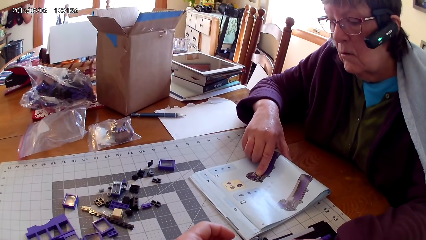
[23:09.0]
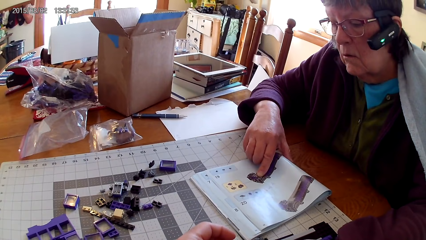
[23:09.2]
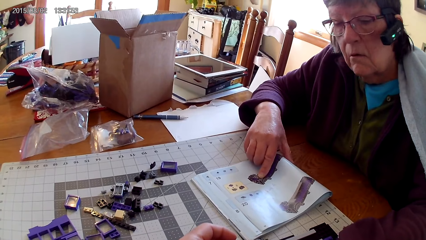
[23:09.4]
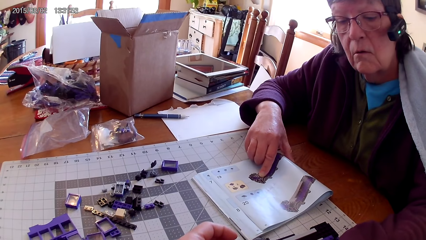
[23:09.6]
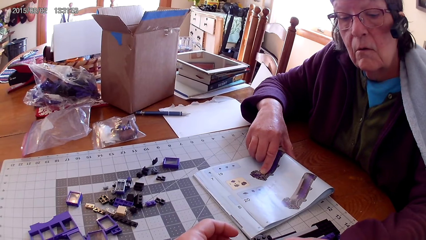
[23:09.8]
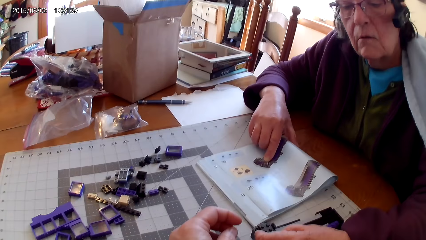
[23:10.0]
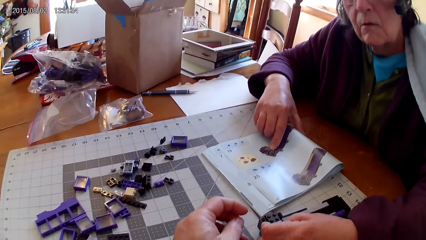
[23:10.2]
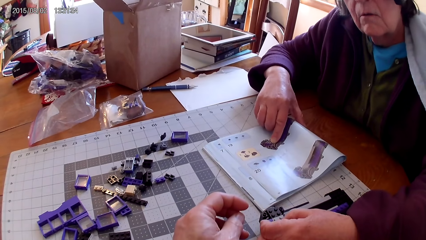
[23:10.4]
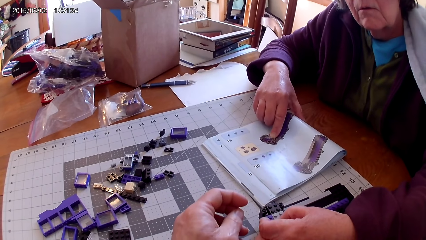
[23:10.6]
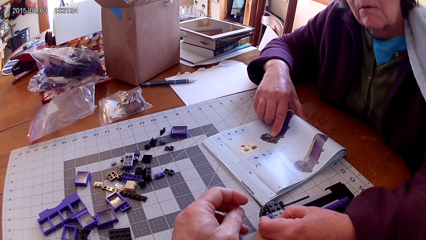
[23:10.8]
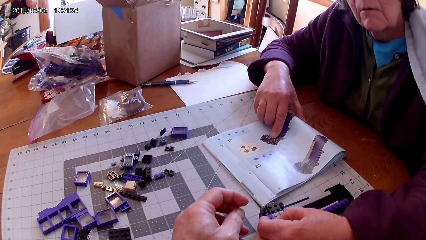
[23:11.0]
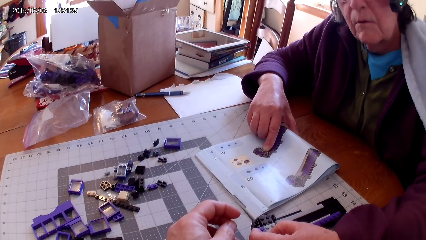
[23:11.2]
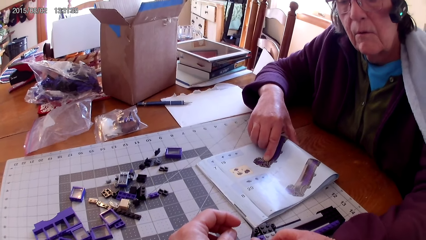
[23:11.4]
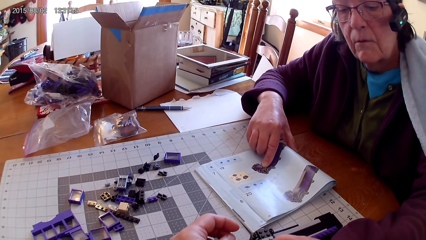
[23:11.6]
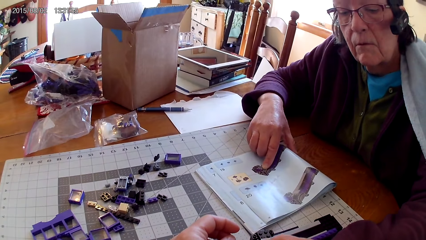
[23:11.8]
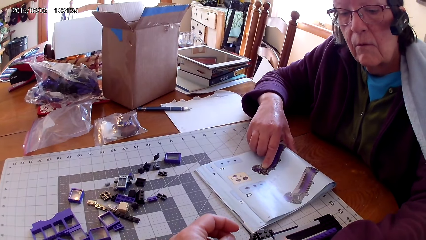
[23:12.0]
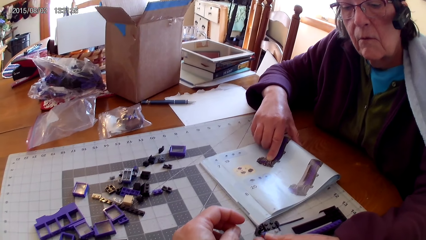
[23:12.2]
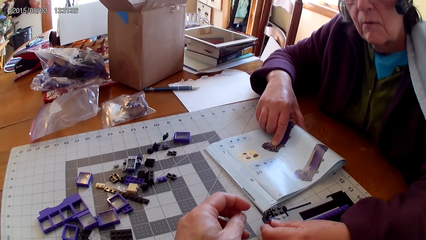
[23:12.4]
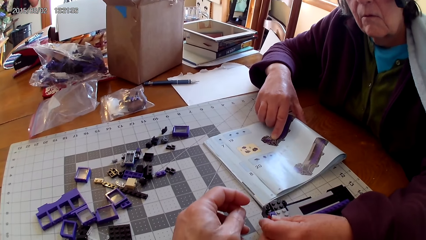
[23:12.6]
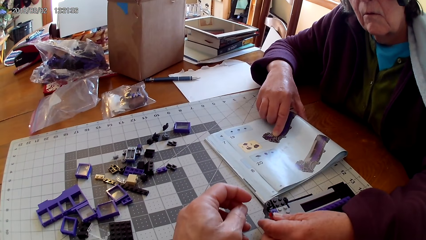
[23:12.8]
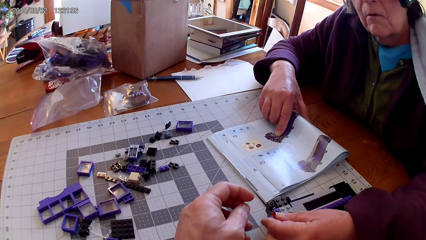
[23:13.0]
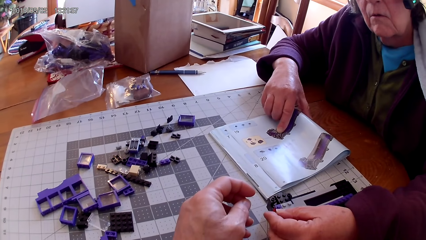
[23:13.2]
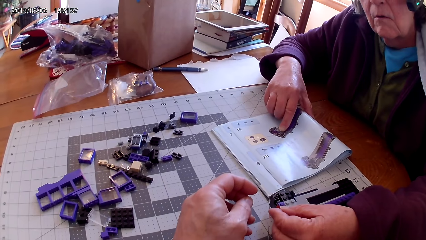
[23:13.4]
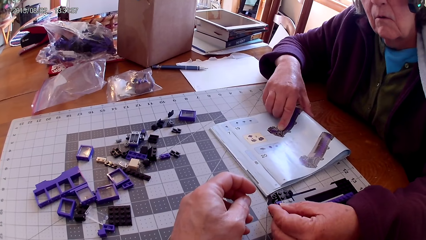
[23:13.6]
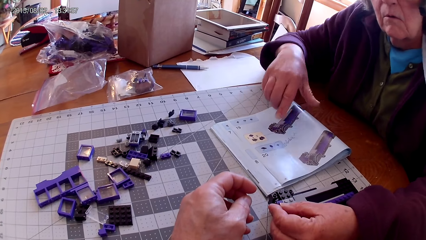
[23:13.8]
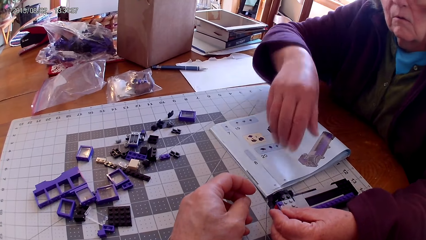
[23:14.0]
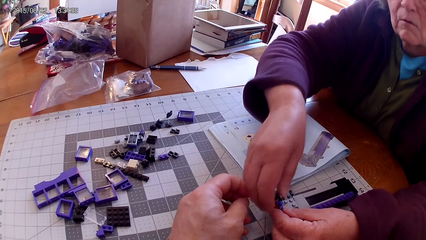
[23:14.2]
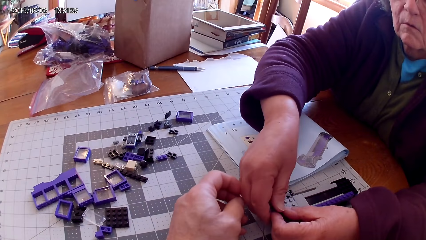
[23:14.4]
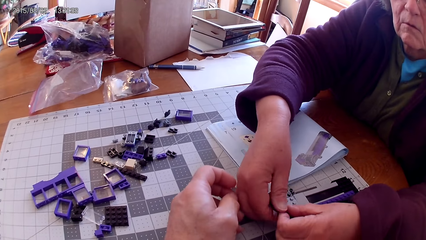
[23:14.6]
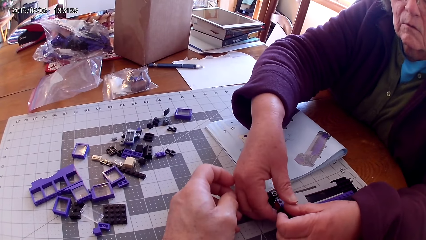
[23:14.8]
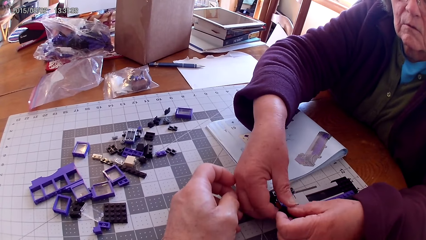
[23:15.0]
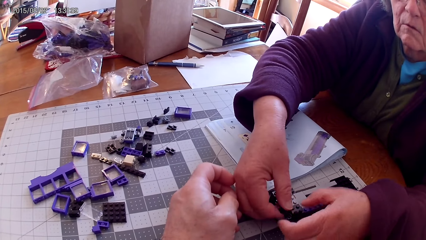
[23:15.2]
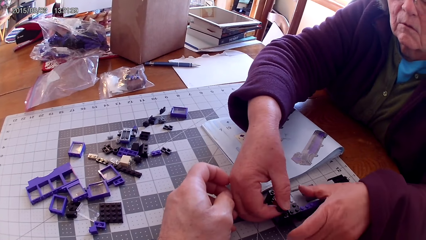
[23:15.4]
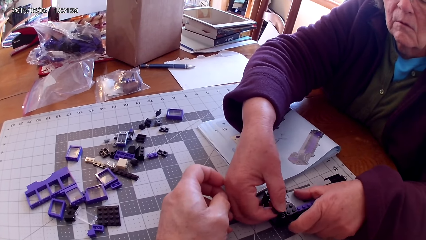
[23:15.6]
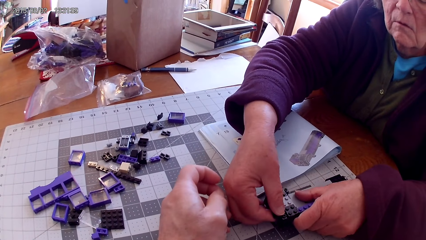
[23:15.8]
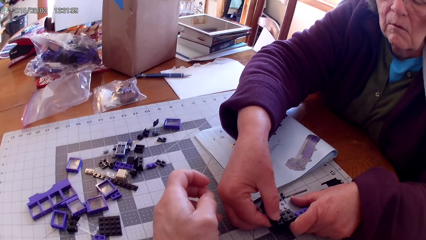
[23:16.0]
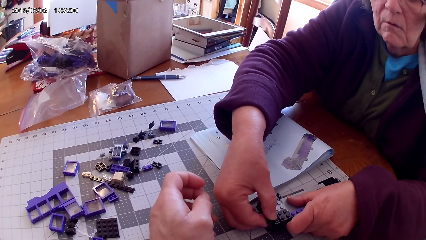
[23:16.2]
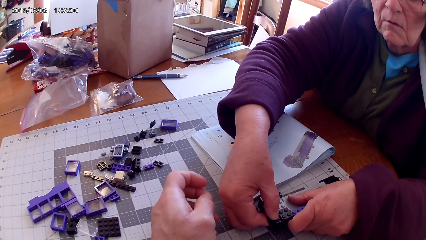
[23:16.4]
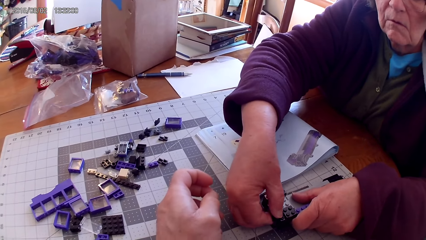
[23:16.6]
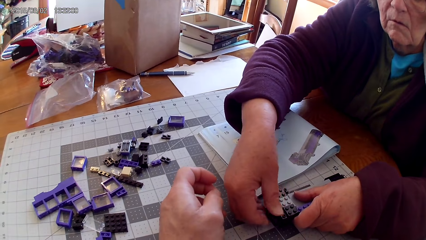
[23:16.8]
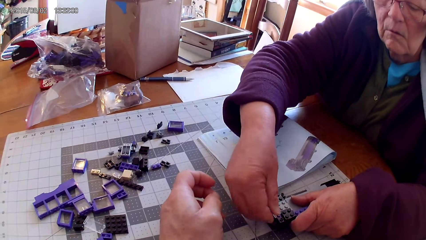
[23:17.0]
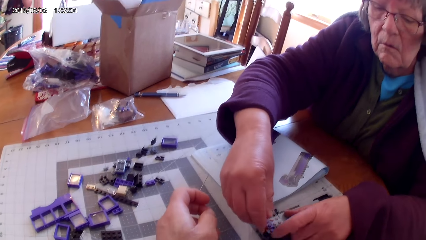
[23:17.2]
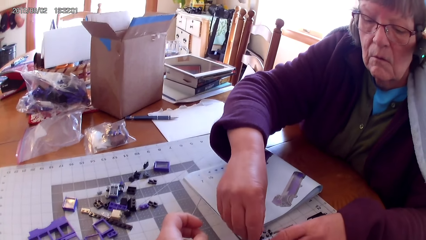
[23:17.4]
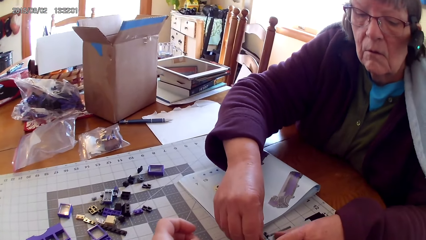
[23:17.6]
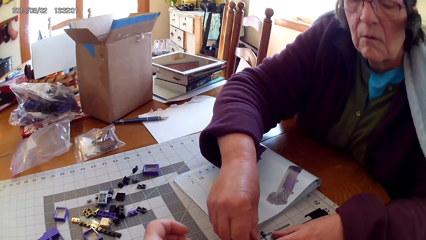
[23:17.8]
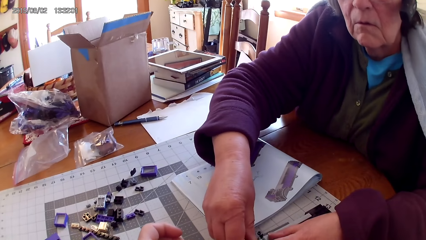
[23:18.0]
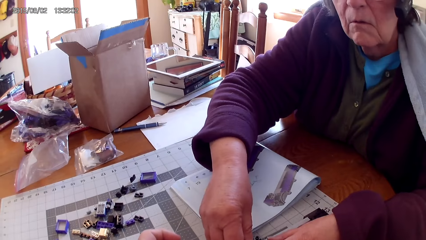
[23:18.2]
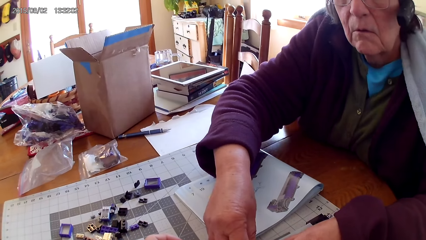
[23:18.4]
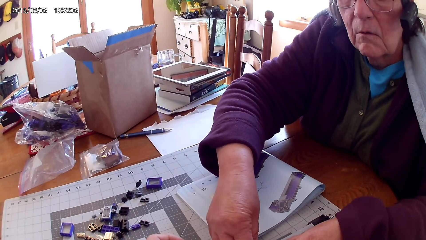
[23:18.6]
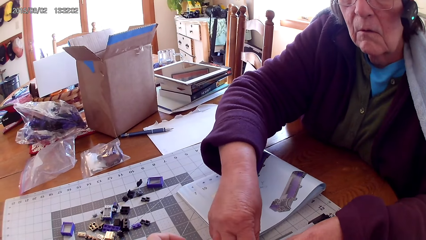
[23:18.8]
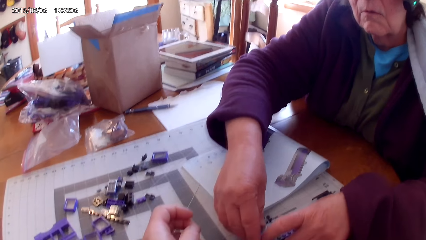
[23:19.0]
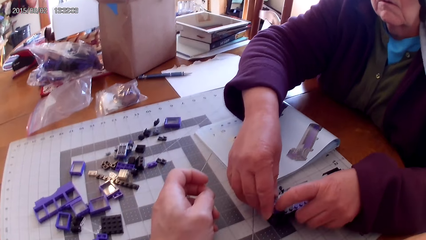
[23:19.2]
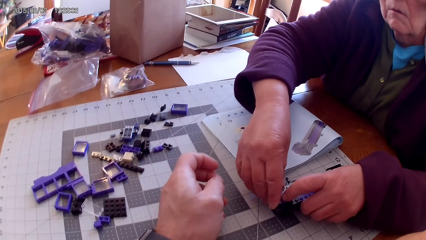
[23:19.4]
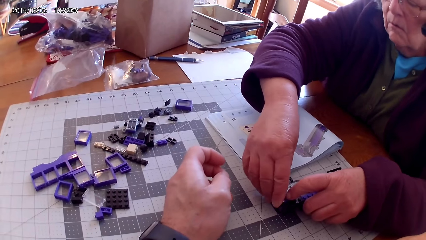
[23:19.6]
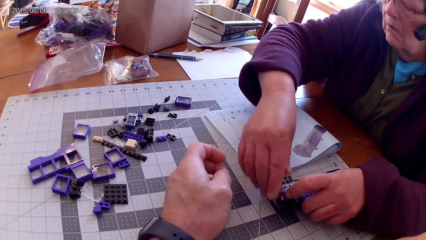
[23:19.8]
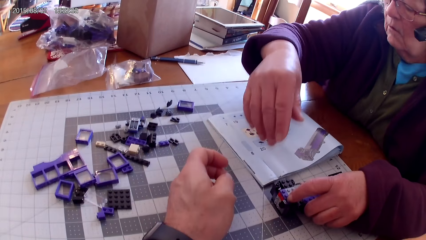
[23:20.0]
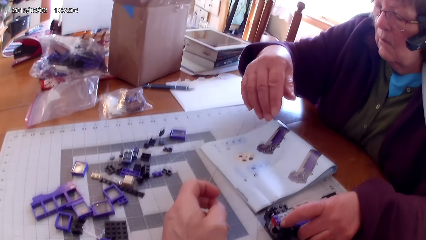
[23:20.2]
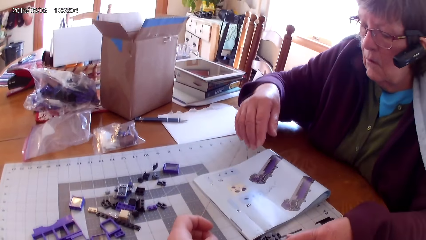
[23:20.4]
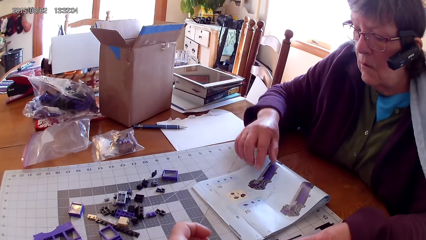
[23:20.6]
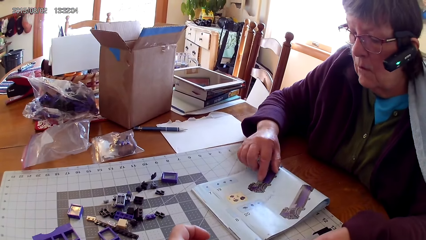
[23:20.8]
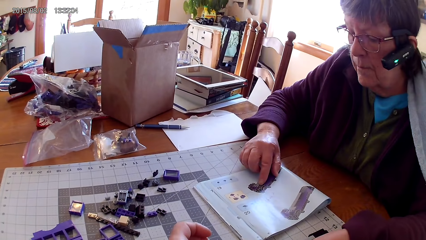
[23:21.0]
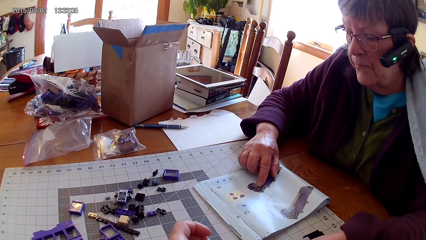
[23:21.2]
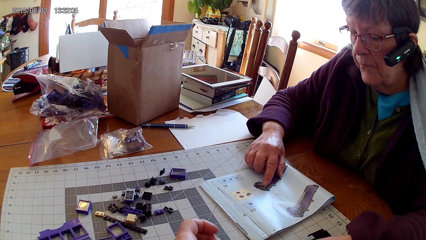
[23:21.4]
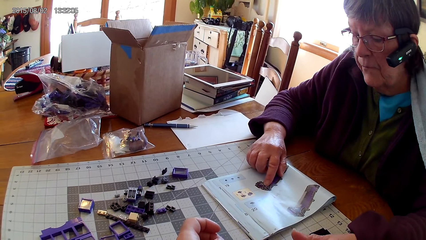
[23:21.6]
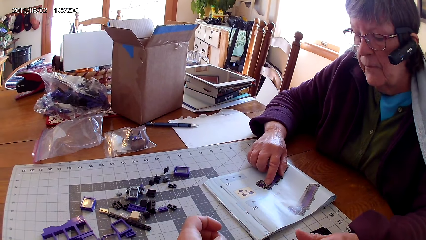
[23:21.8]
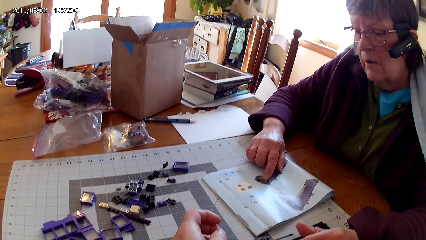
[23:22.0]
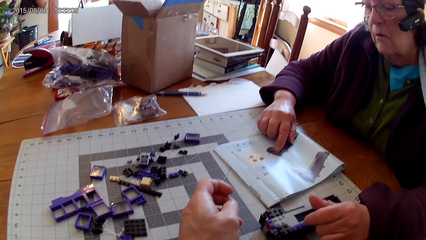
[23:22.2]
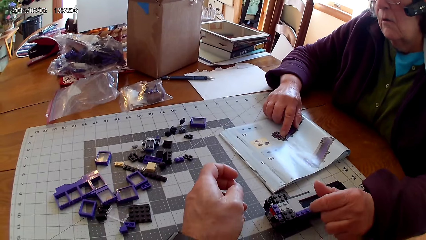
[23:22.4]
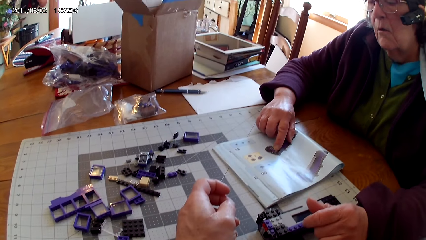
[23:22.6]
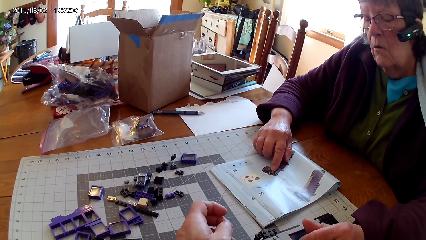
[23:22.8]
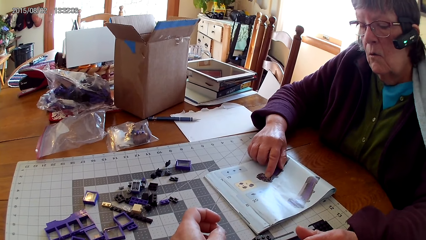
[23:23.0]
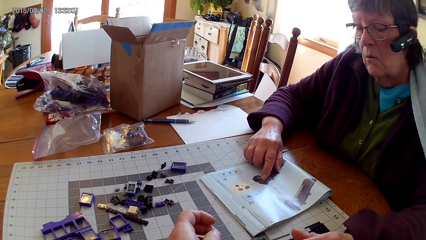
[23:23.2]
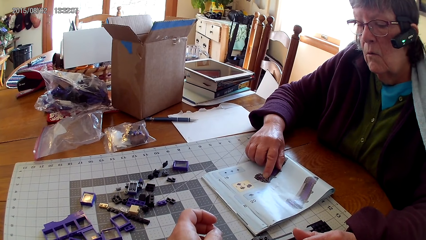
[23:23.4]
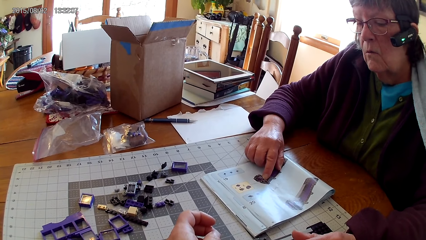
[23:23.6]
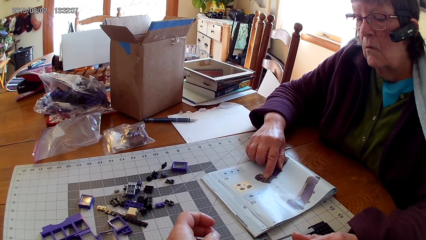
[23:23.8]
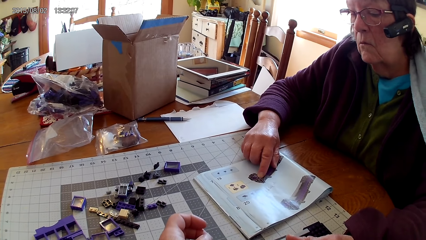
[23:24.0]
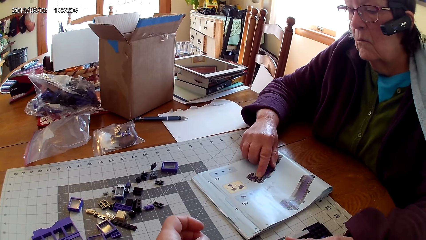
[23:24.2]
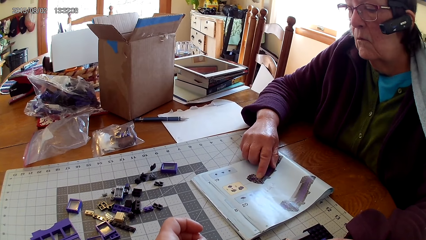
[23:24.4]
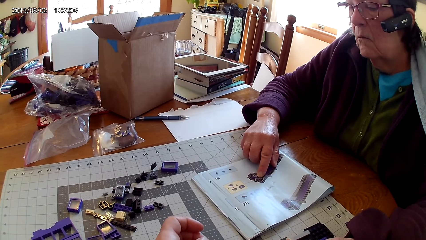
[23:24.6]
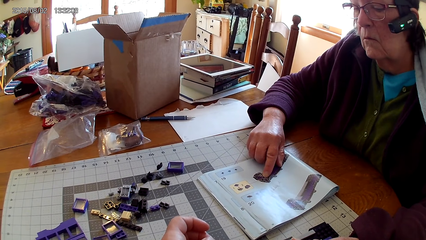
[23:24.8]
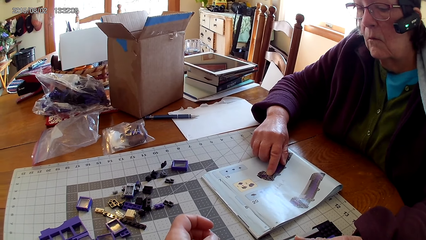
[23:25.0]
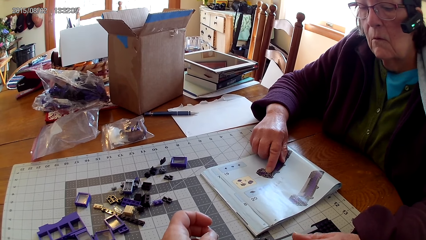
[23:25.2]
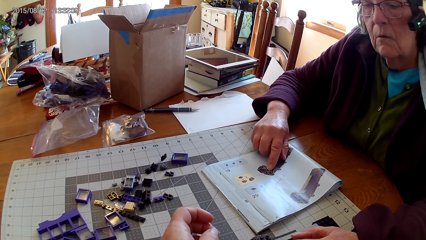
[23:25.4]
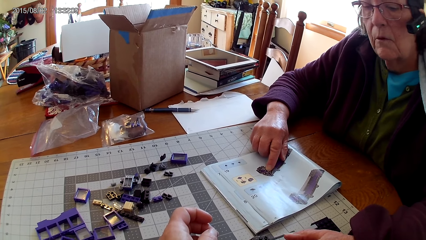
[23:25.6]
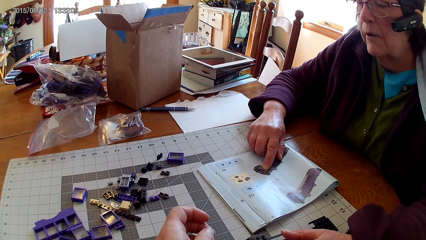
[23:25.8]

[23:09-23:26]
The camera wearer looks around. A woman fixes something. She fixes a plastic on the other plastic with both hands. She points at a picture in the manual book and holds the book with her hand.
